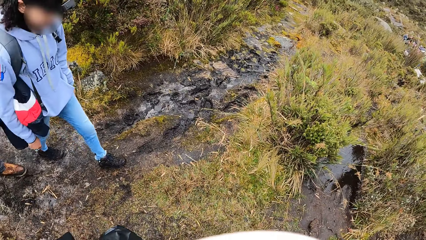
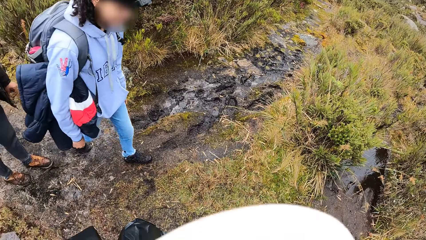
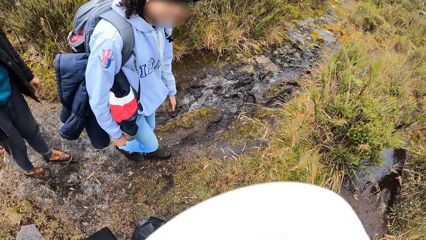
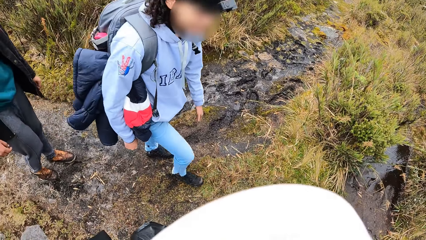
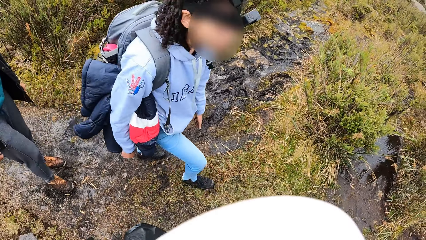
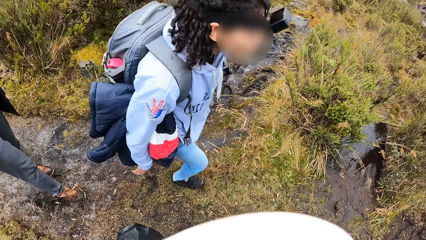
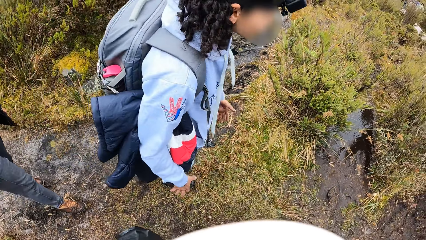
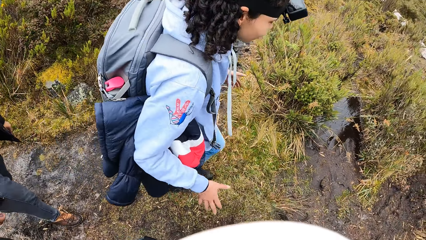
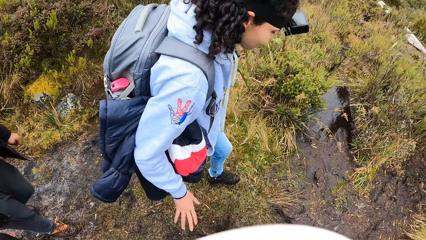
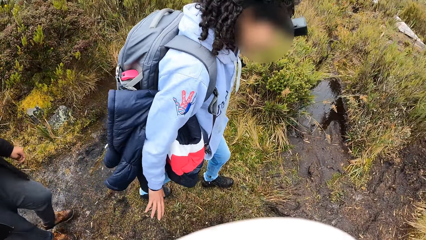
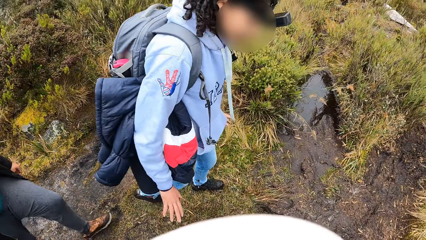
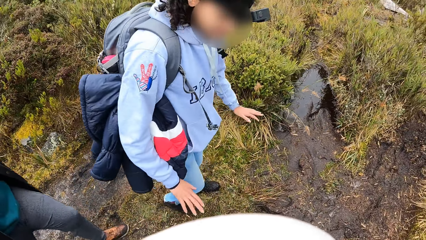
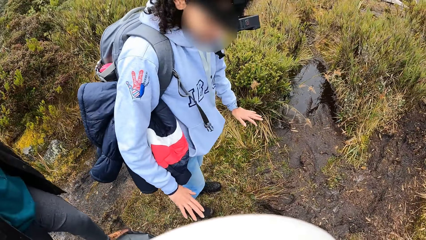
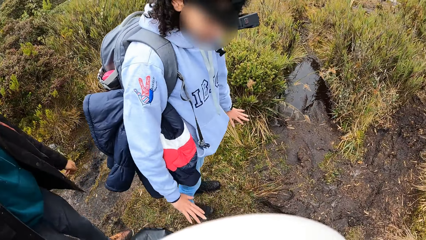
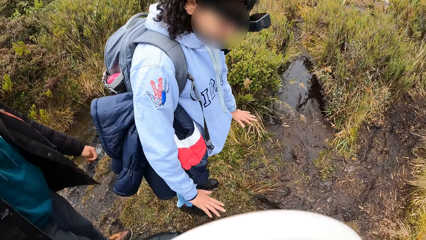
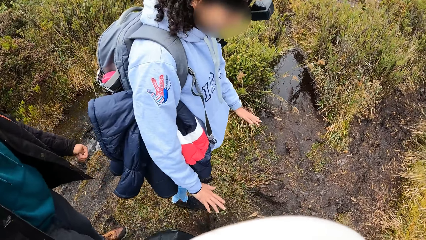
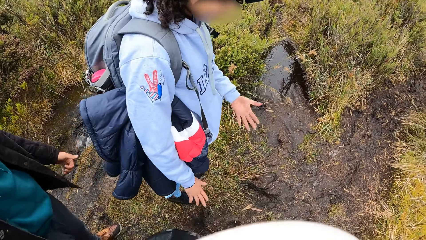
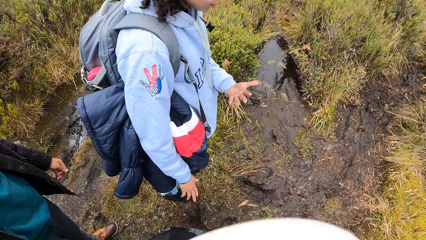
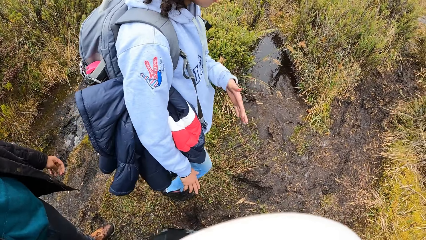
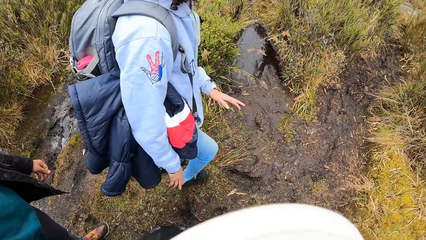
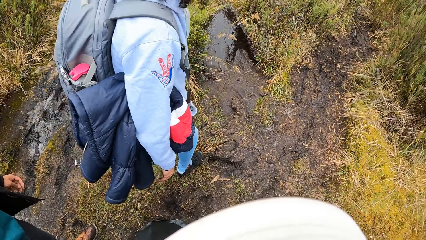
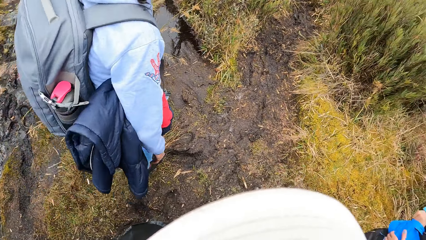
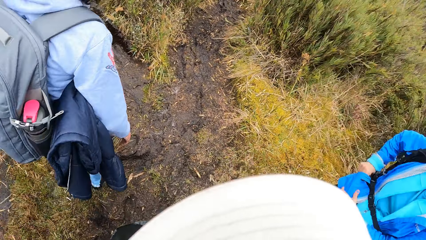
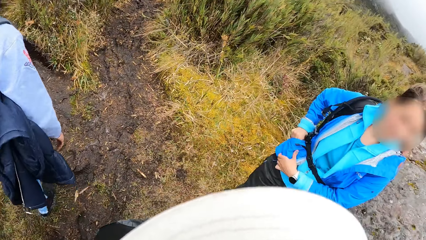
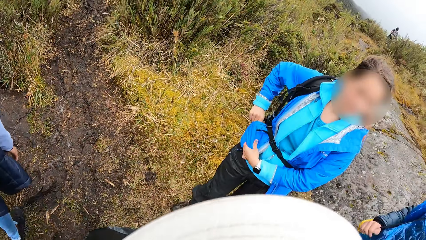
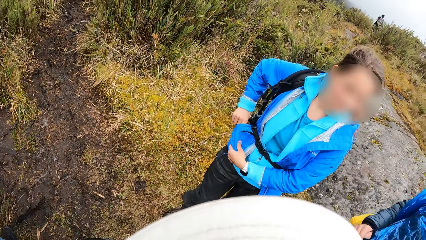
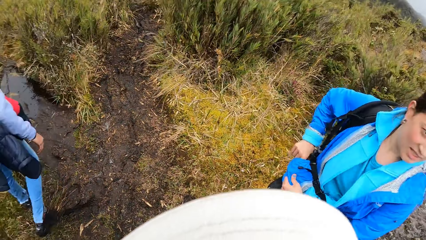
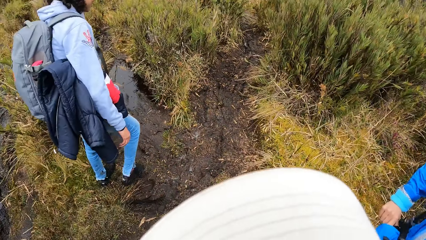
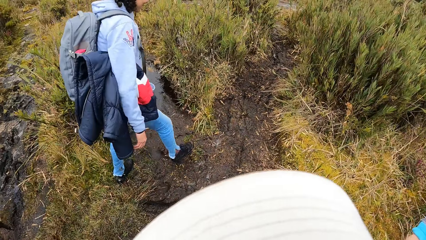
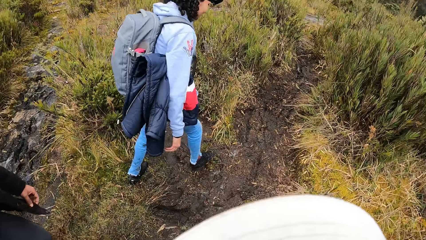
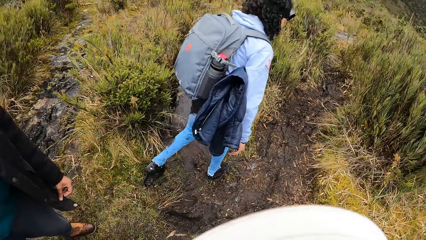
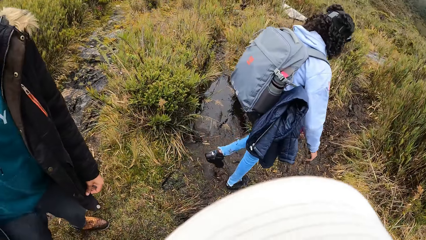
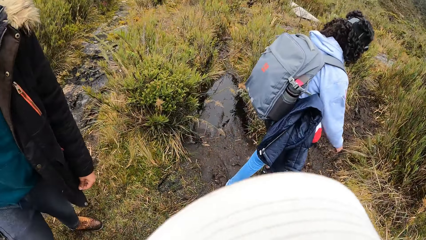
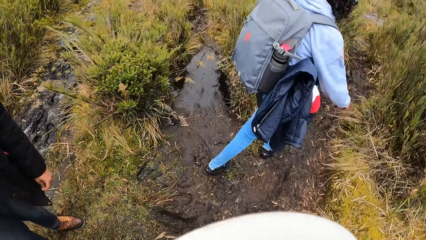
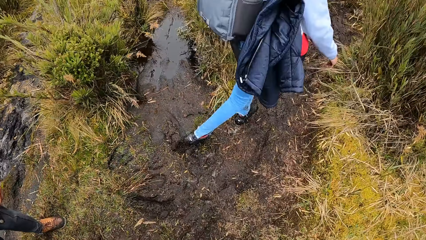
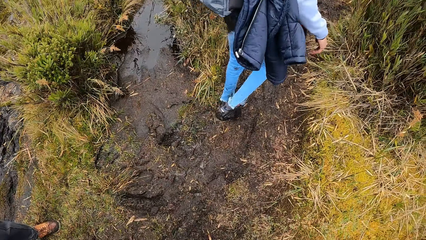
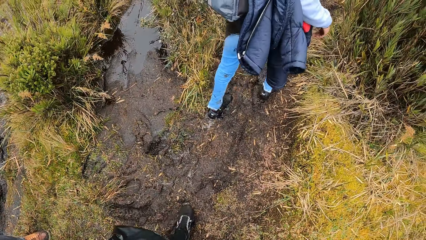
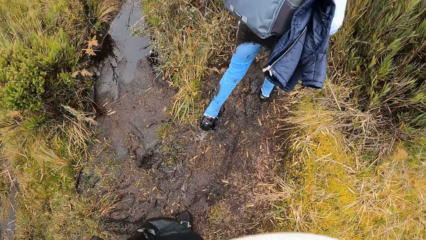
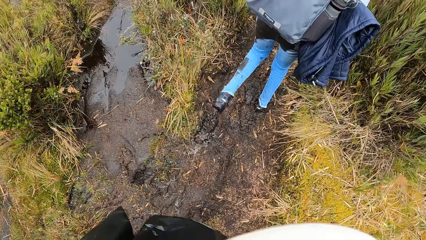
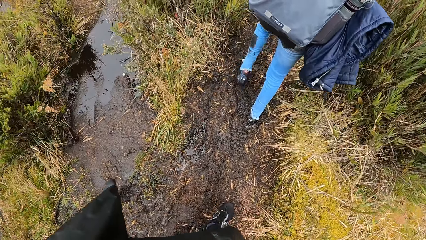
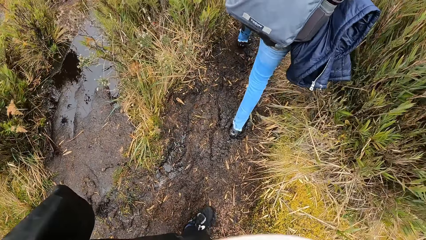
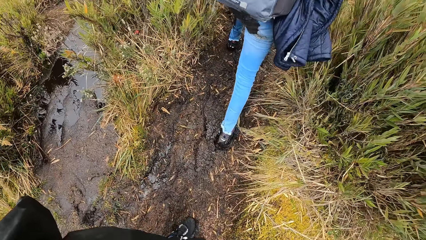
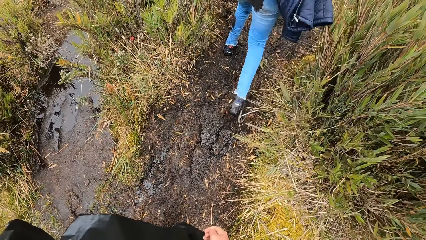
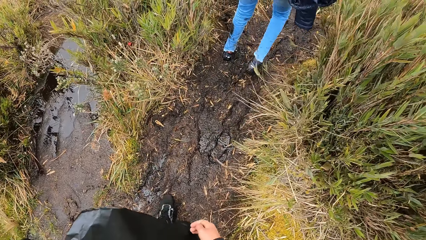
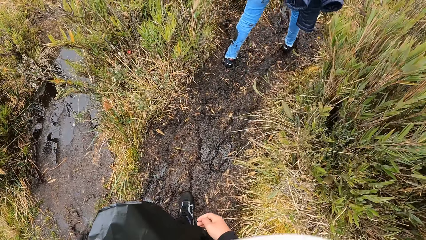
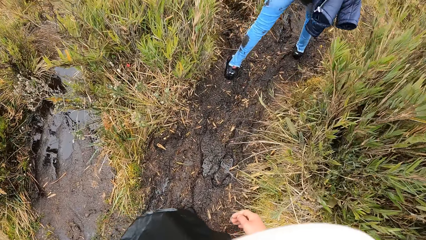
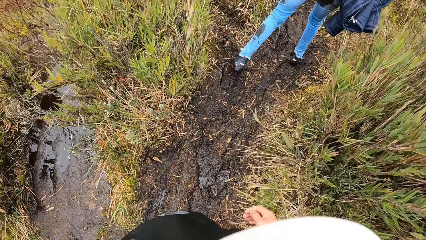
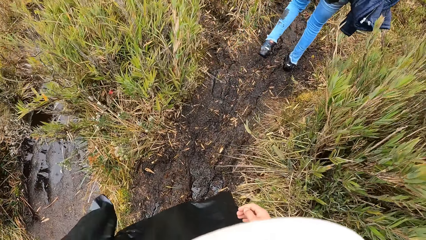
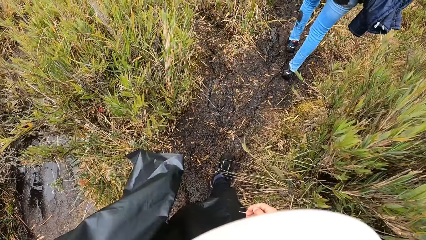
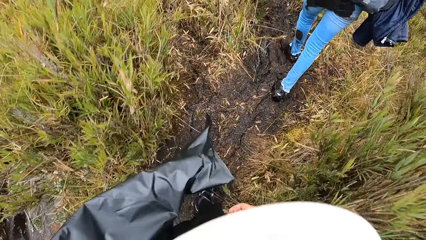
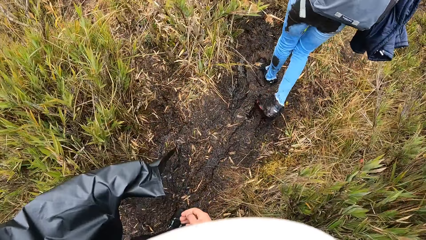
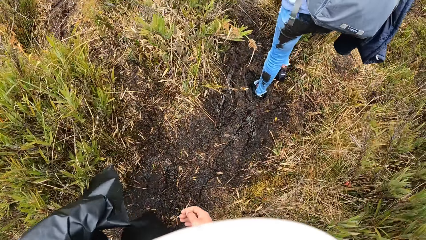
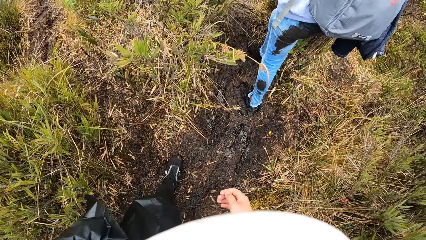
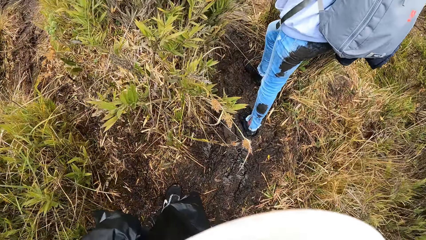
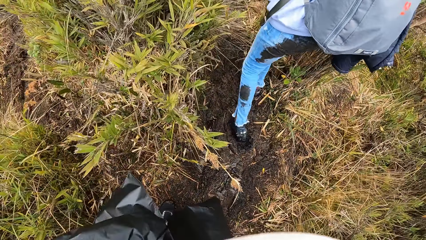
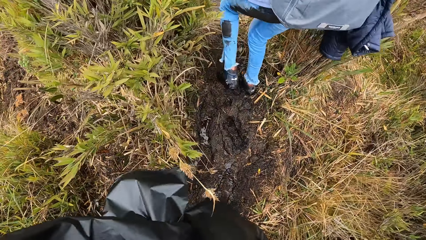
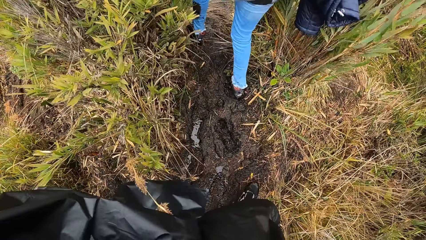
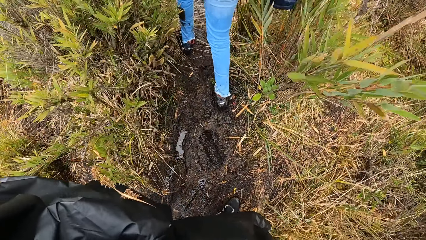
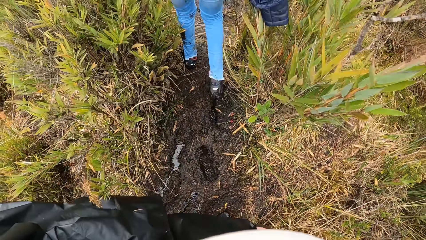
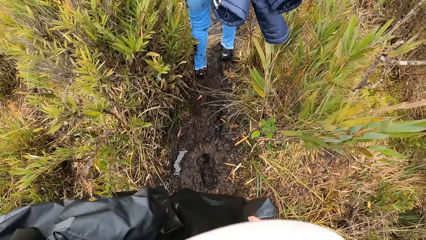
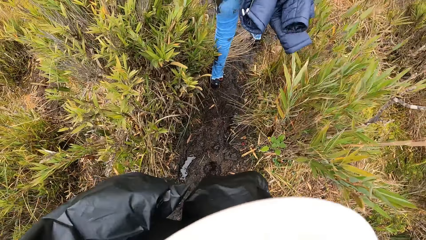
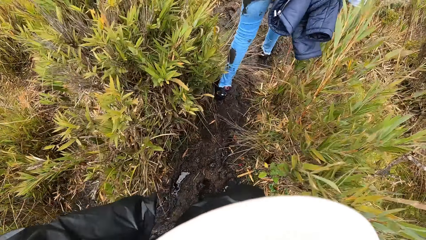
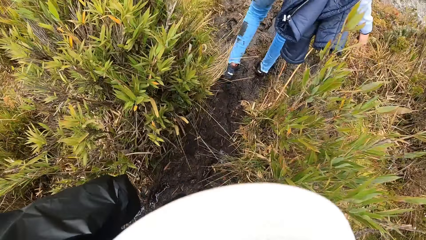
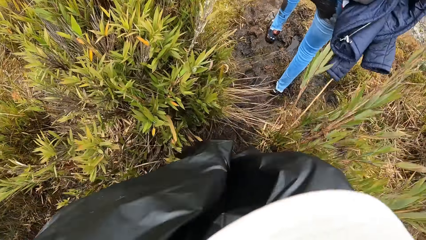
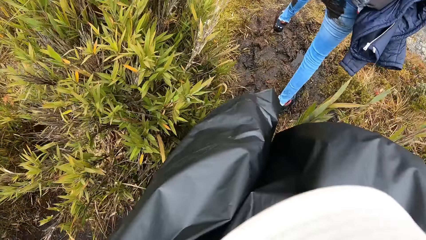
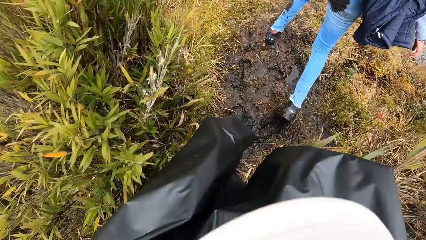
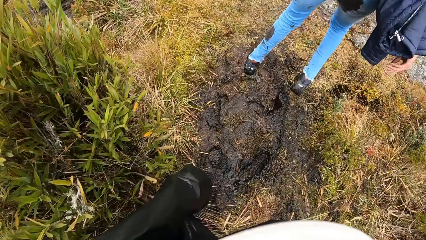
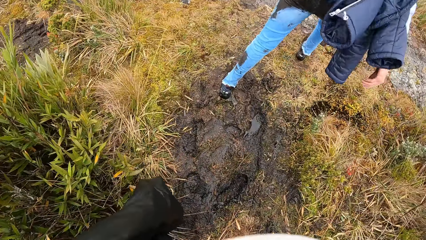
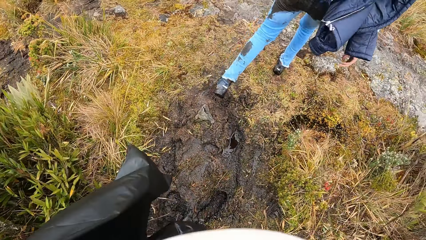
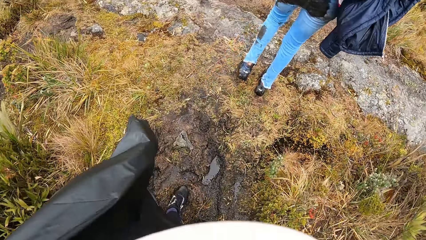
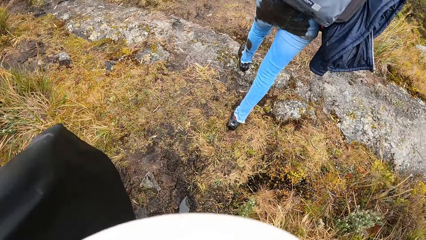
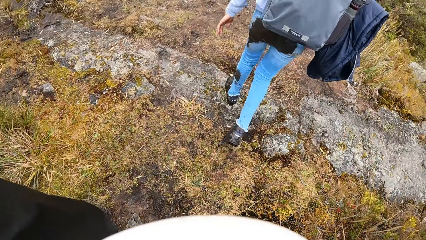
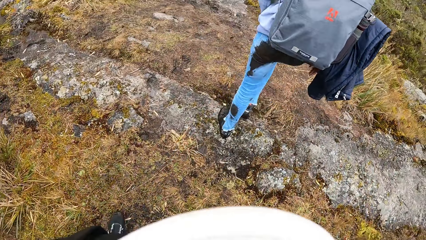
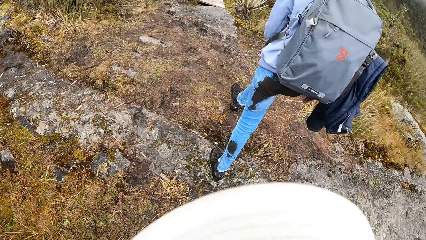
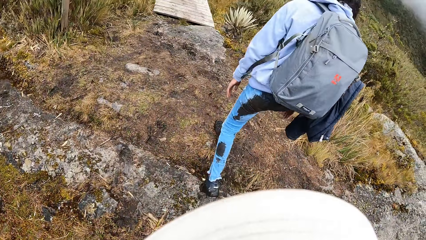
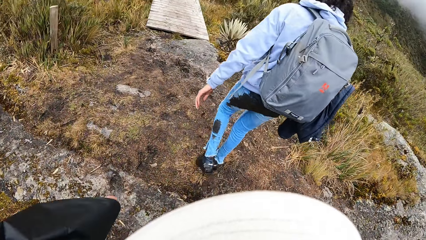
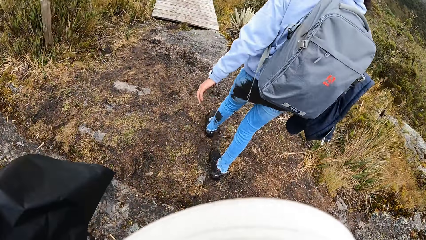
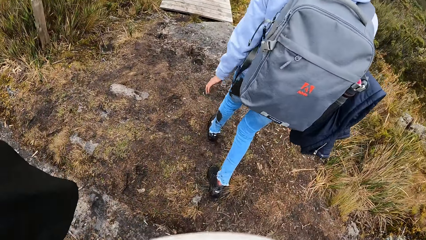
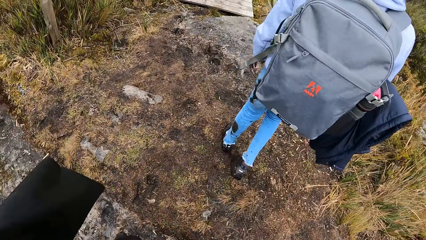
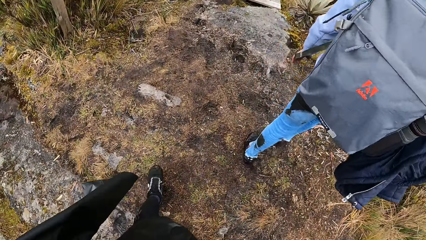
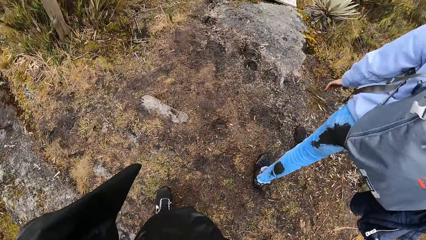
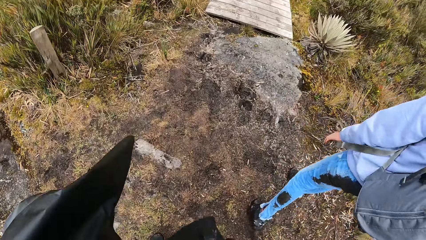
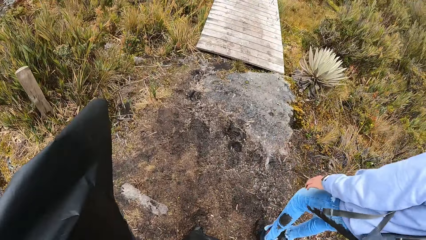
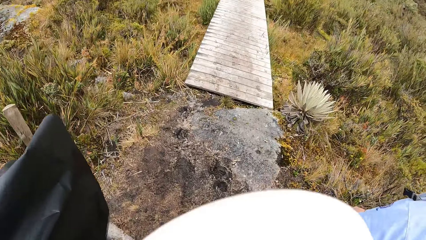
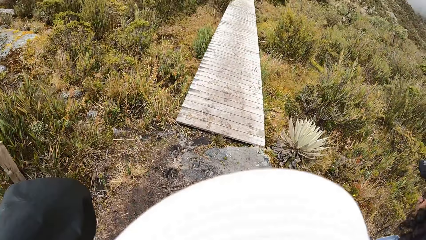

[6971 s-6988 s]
The camera wearer talks to a person. They look at another person. They look at the first person. They look at the mud on the first person's trousers. They look at the right hand. They walk in the mud. They look at the mud on the first person's trousers.
